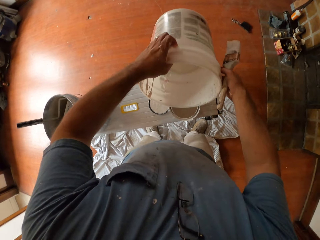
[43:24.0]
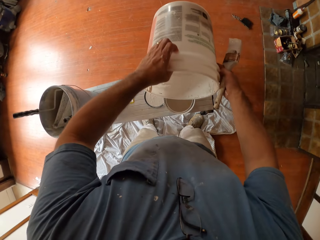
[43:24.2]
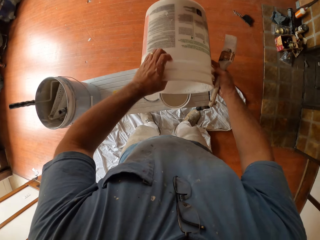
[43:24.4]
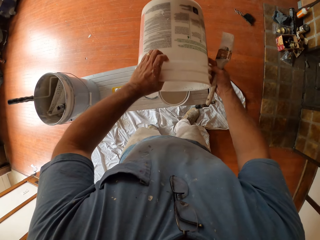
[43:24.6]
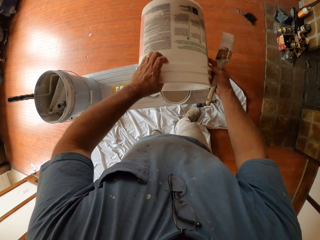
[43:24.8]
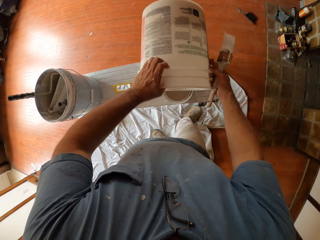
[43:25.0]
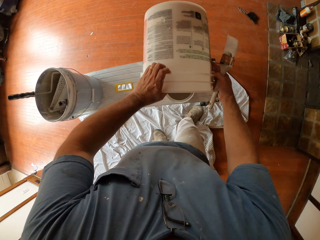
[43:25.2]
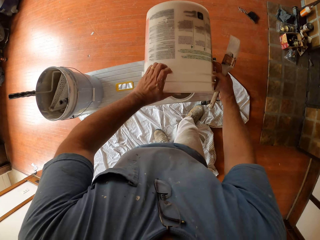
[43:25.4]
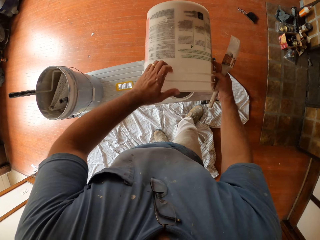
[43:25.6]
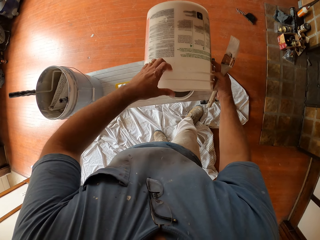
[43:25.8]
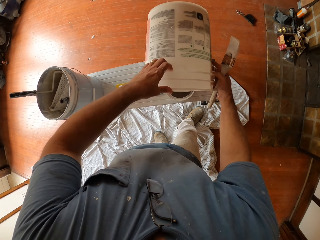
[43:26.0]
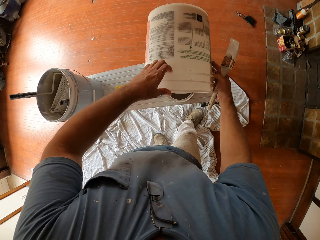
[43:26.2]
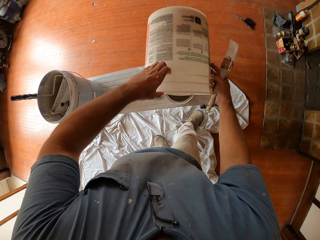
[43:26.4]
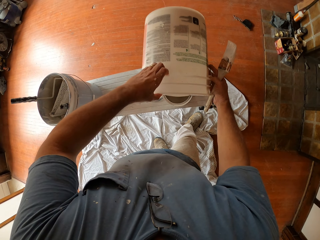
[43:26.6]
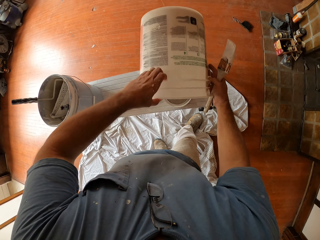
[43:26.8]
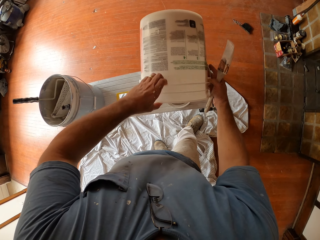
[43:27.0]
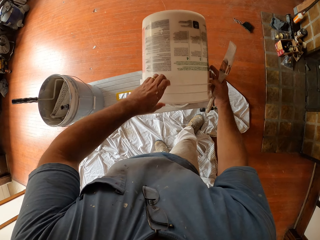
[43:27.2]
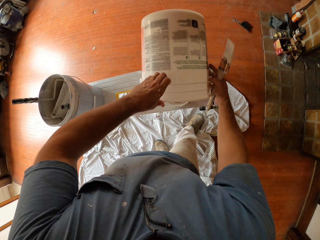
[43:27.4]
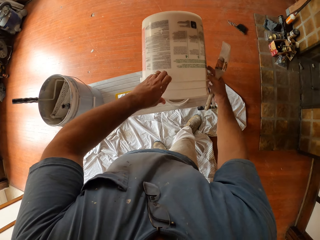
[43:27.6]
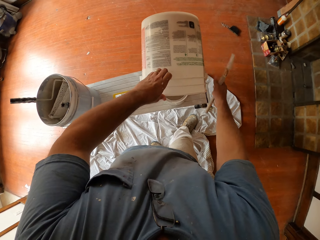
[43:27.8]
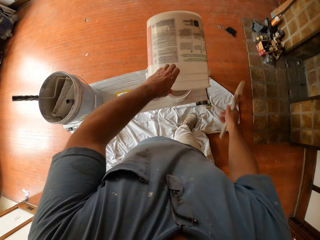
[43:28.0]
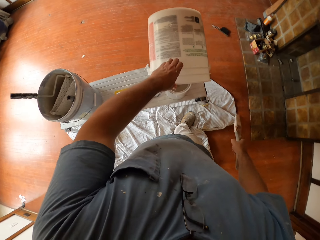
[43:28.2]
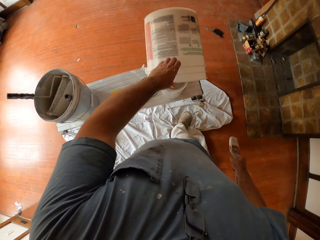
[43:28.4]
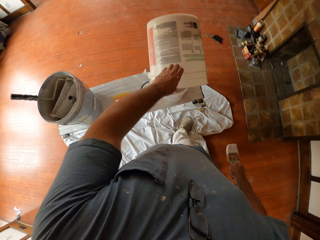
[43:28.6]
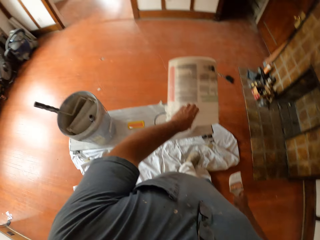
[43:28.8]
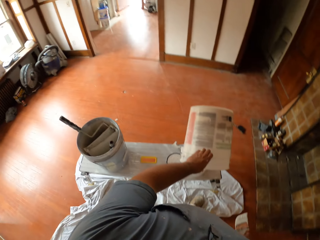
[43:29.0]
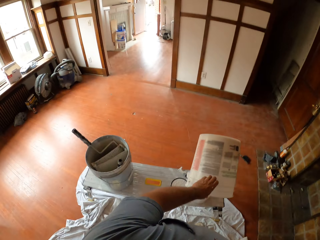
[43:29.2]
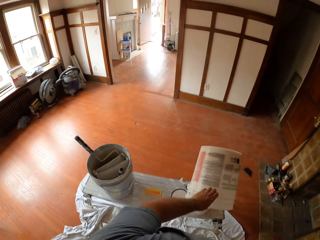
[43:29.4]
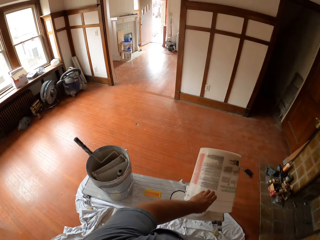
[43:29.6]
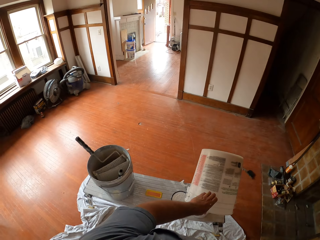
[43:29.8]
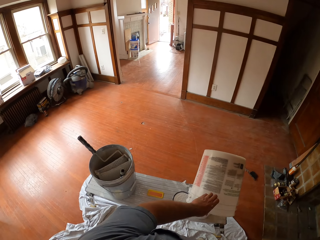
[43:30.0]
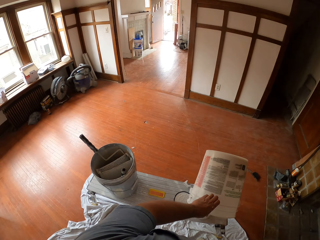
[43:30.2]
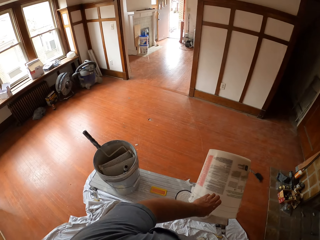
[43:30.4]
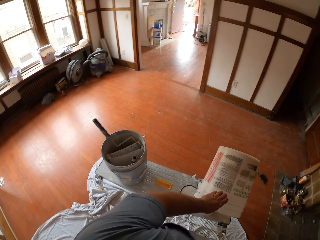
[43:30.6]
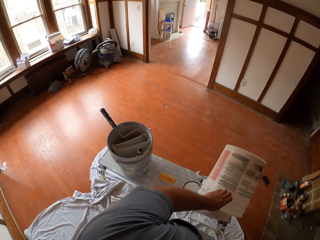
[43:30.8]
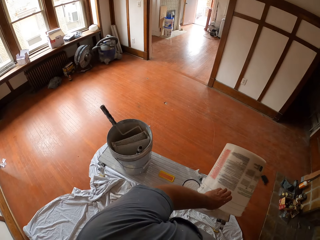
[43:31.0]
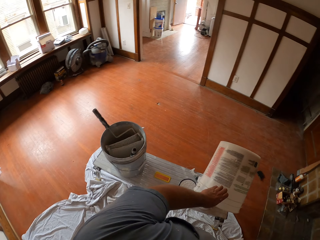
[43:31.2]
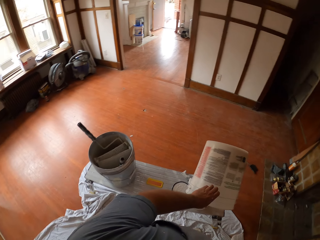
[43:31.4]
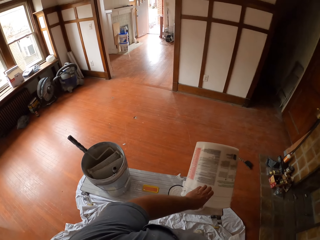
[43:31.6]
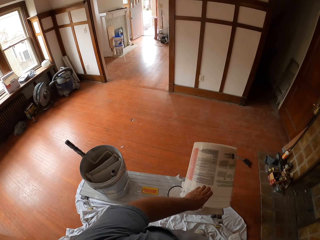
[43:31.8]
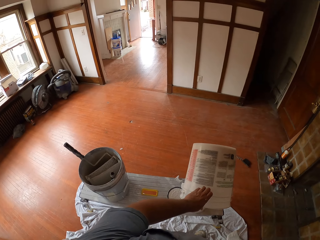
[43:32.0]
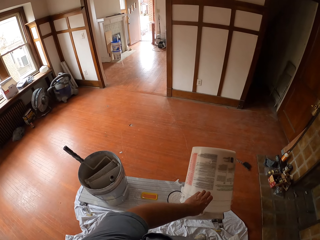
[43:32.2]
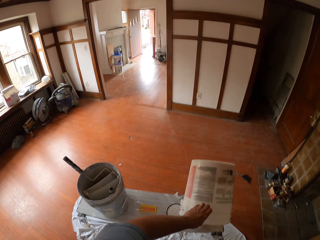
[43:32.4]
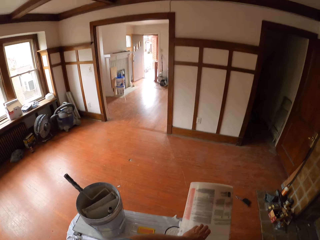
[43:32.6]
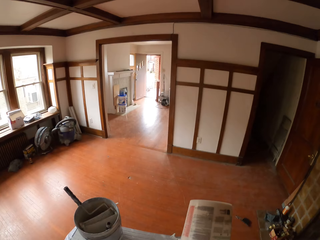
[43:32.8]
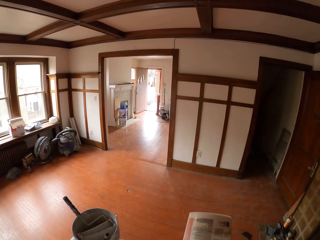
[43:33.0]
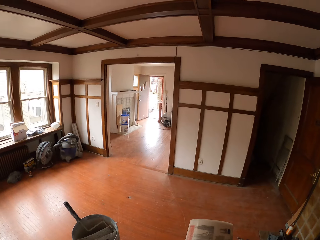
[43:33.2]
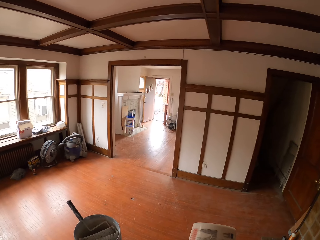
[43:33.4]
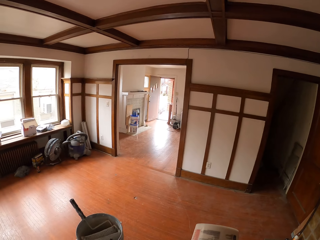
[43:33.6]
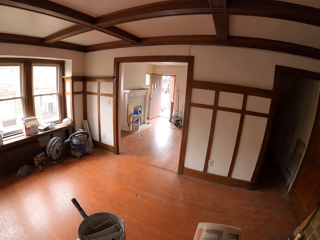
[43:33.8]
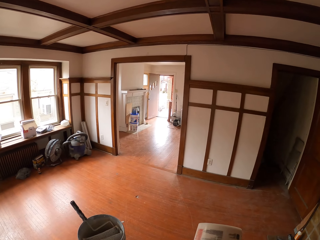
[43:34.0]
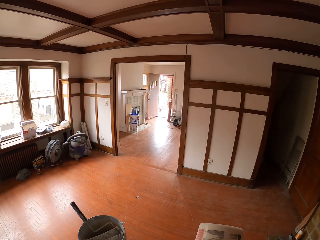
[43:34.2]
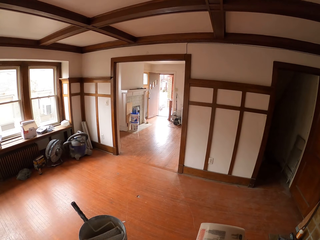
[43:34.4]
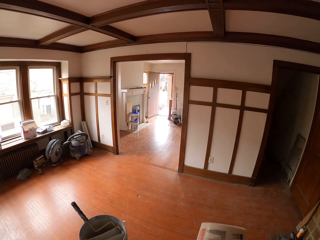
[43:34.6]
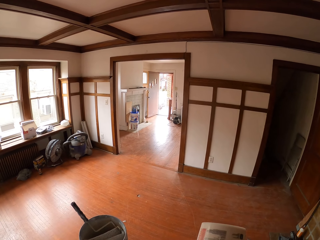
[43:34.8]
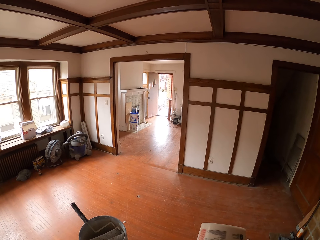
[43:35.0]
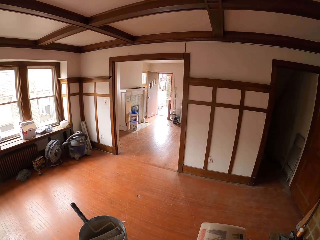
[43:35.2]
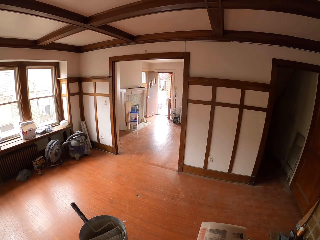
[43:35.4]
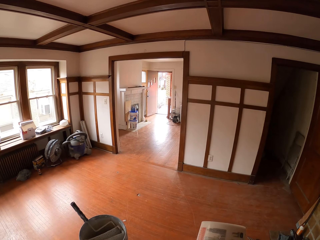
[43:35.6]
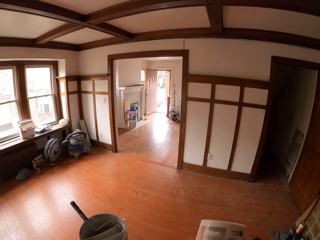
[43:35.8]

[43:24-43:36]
The camera wearer pours paint from one paint bucket into another paint bucket on the table. They stare at the room.

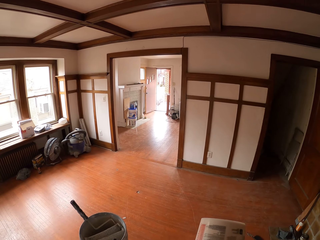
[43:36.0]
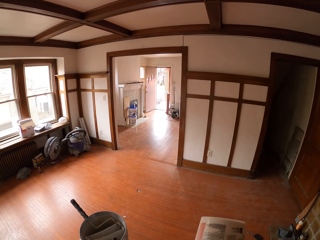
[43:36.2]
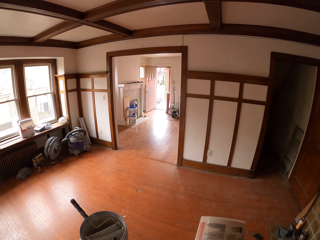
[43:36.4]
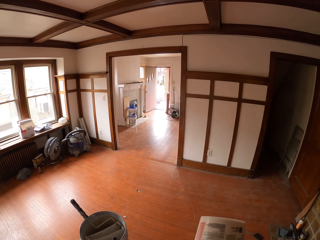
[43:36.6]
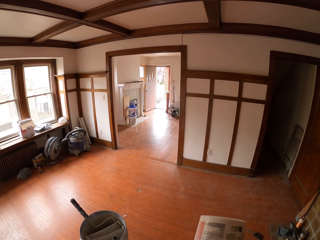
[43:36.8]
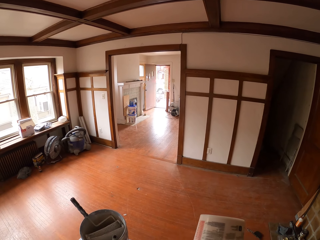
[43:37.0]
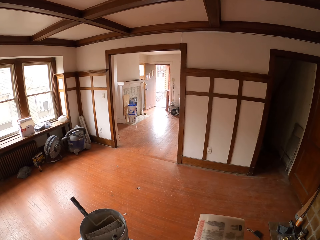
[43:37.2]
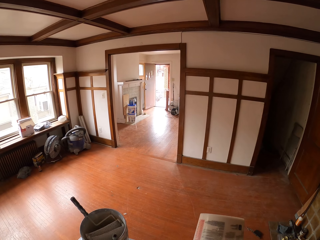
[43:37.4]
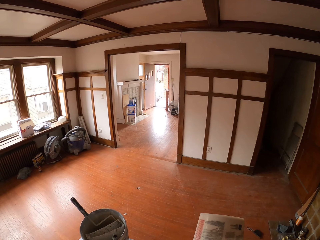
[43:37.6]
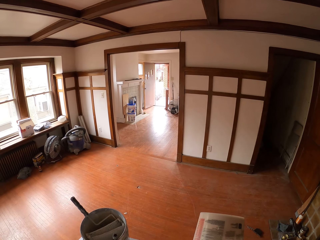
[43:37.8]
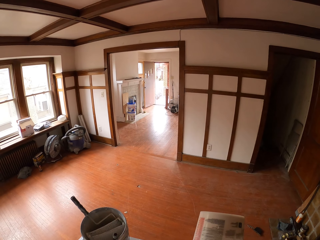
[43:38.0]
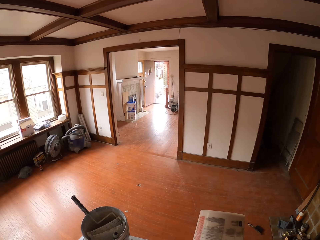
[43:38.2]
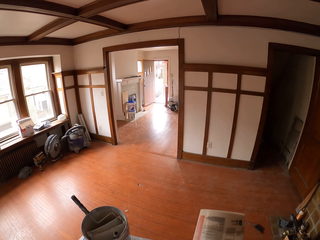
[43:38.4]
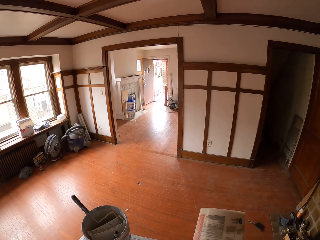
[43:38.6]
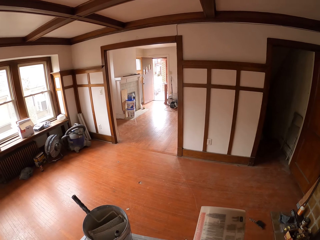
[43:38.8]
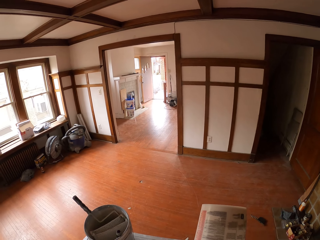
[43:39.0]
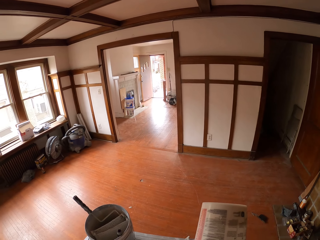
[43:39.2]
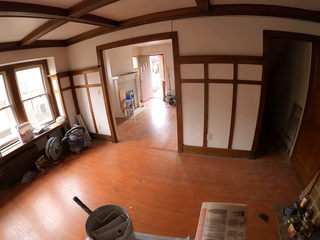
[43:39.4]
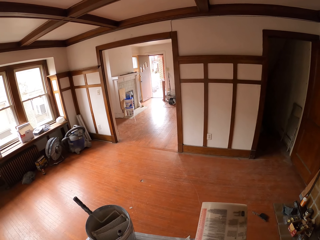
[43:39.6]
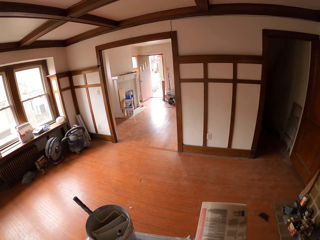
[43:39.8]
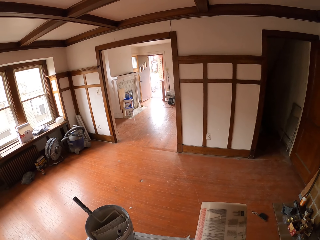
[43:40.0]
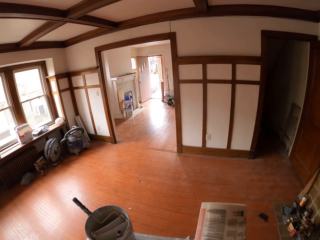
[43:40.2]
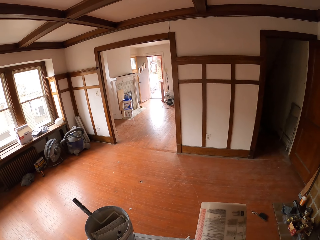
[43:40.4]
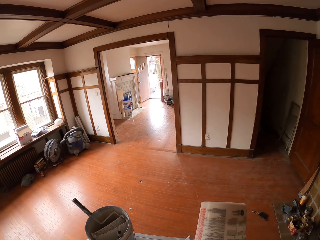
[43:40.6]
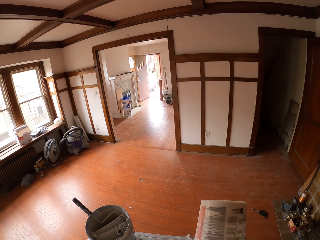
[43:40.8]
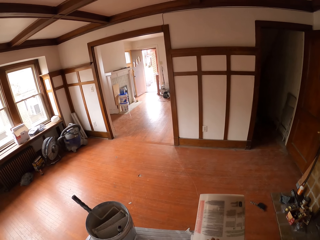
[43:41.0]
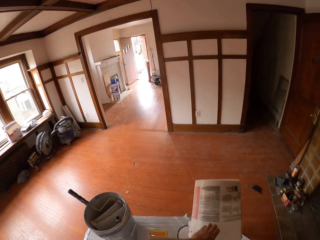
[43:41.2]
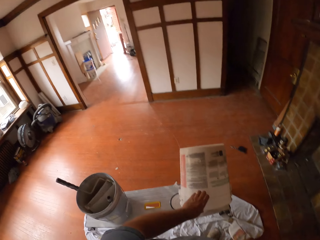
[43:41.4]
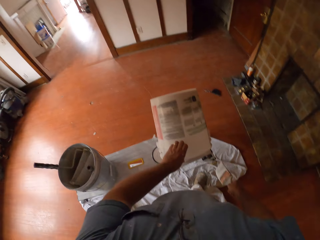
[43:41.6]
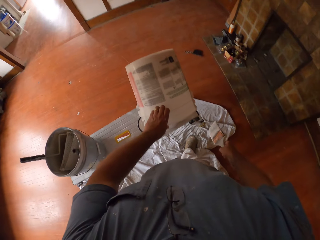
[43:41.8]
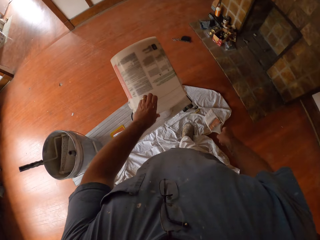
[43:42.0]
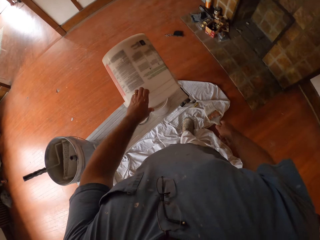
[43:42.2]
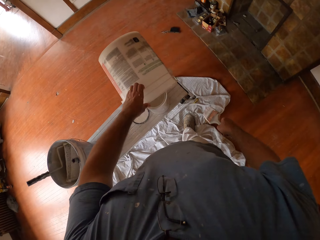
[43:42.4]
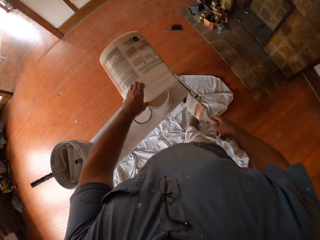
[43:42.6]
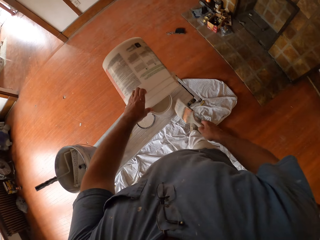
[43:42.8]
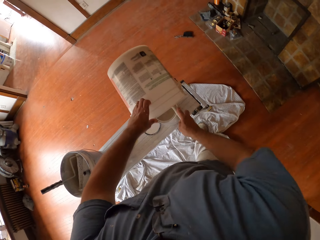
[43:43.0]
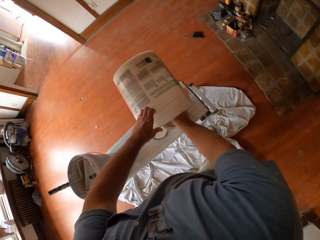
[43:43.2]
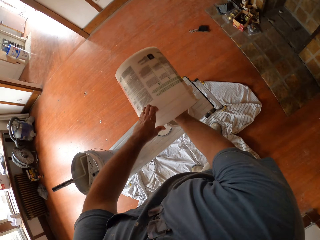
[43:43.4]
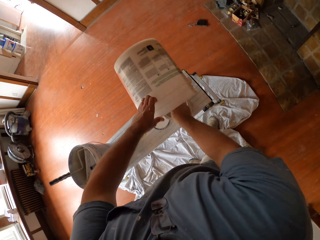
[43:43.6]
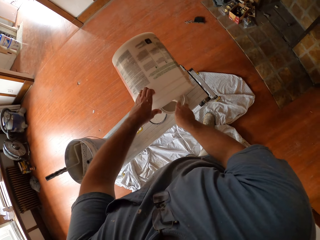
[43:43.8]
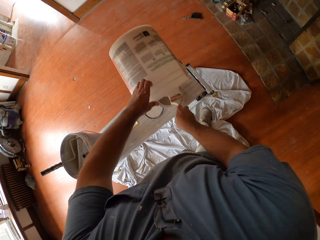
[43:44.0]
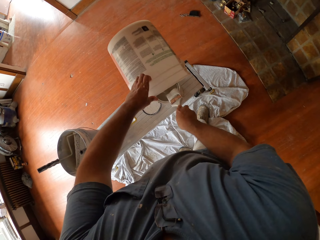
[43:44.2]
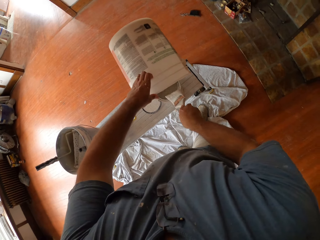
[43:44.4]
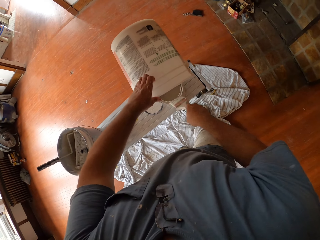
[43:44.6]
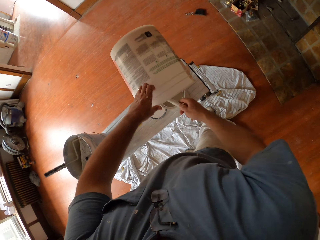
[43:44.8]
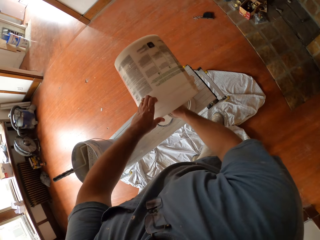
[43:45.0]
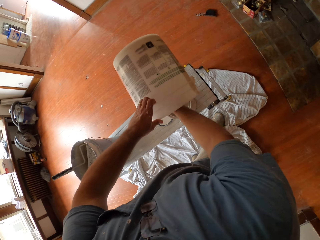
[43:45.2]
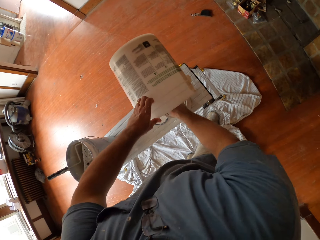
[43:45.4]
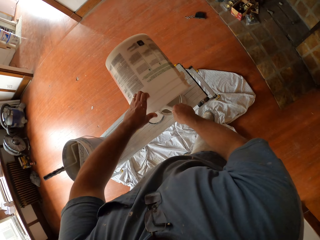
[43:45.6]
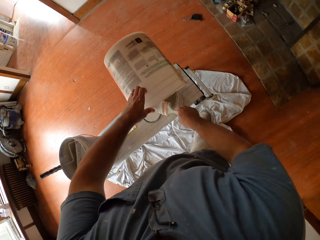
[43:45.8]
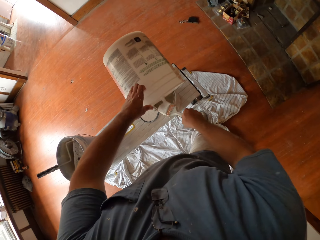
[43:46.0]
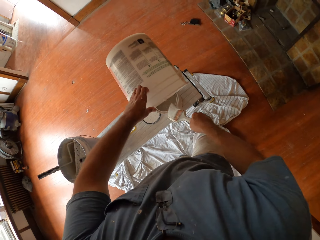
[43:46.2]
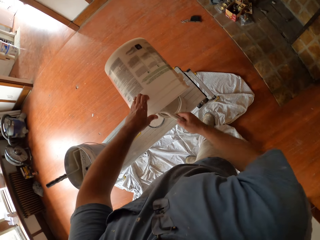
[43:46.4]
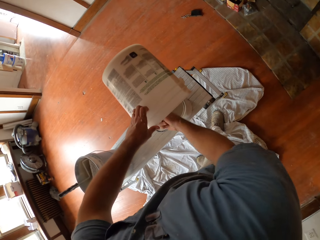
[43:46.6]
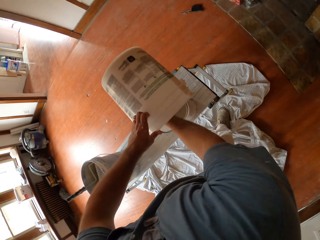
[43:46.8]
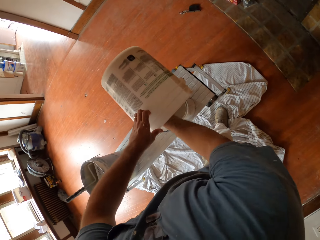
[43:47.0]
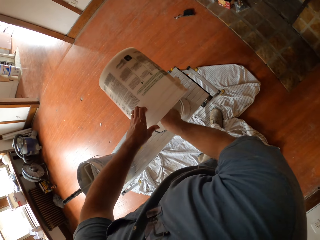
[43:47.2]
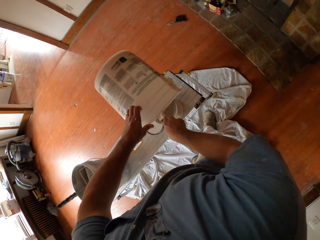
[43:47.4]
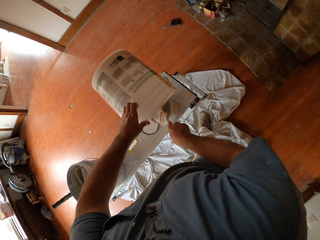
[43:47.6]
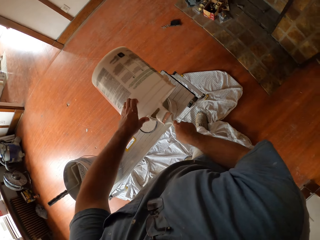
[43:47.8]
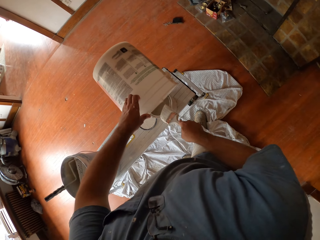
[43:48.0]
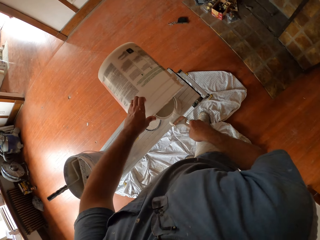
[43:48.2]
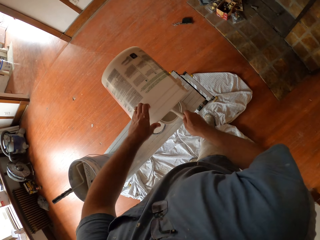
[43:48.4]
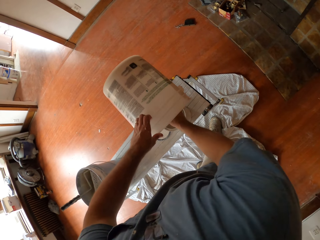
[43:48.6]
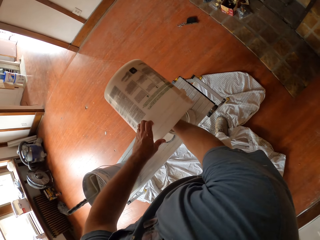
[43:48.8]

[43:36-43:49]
The camera wearer scoops residue paint with the paint brush from one paint bucket into another paint bucket on the table.
